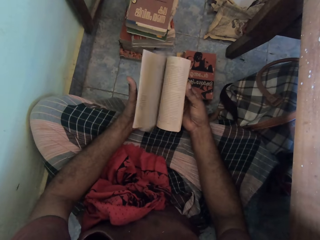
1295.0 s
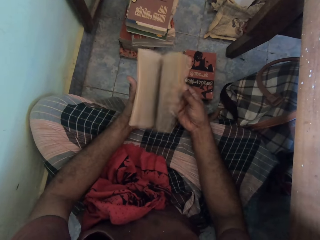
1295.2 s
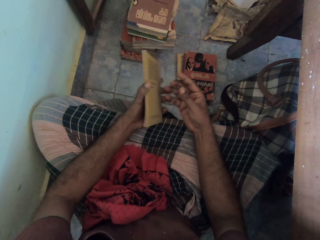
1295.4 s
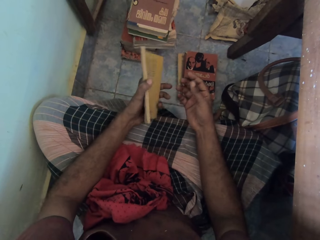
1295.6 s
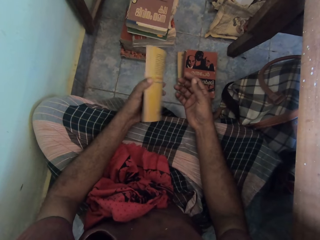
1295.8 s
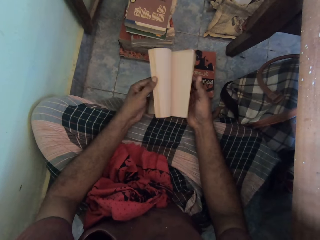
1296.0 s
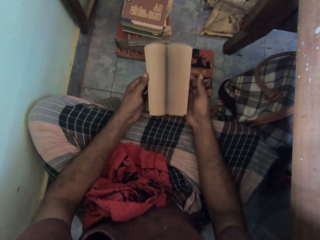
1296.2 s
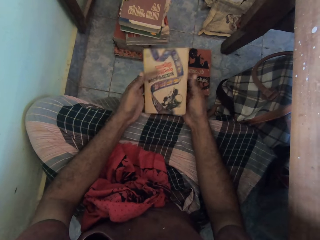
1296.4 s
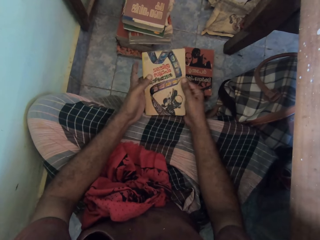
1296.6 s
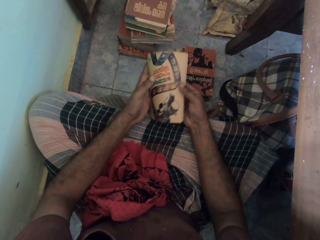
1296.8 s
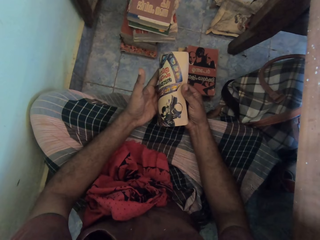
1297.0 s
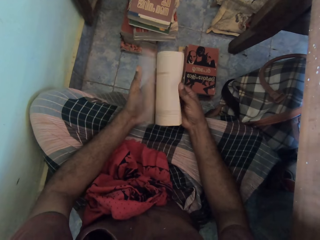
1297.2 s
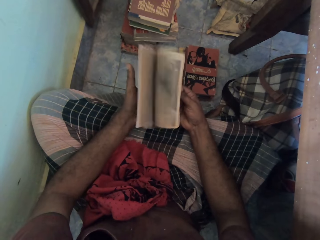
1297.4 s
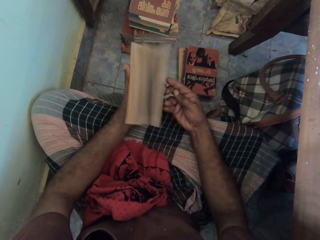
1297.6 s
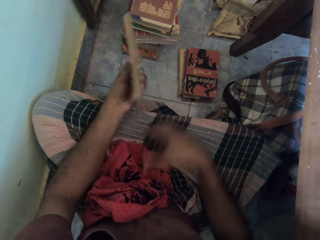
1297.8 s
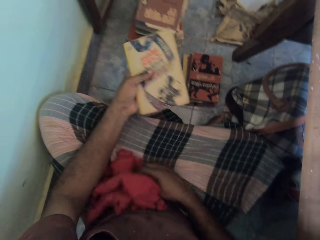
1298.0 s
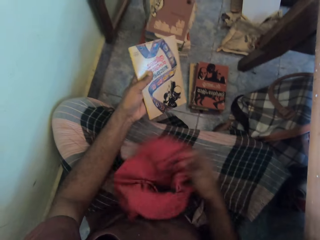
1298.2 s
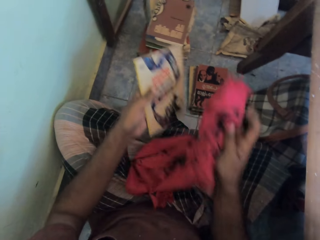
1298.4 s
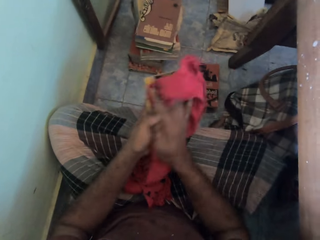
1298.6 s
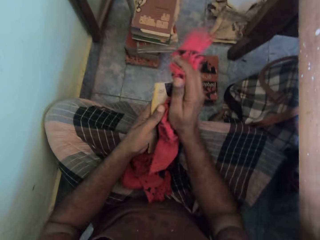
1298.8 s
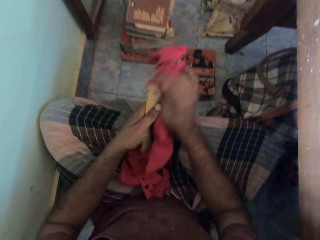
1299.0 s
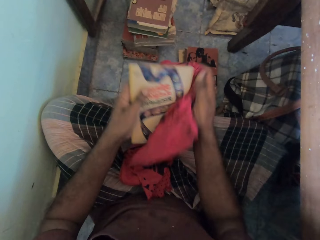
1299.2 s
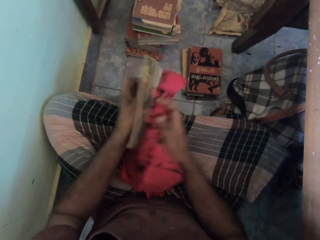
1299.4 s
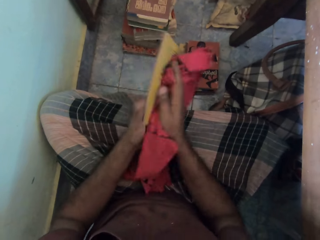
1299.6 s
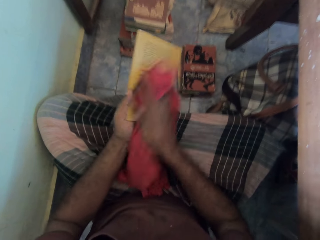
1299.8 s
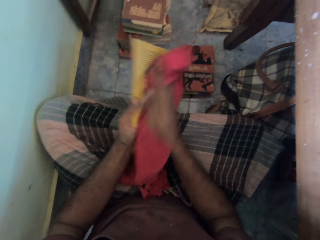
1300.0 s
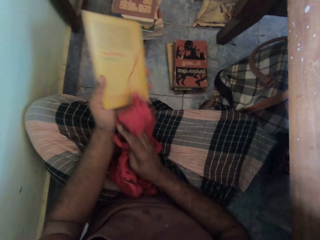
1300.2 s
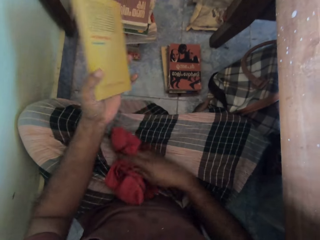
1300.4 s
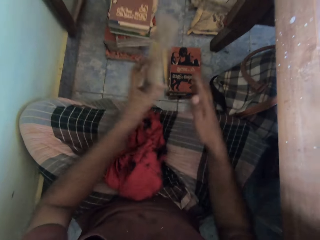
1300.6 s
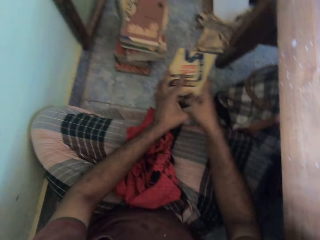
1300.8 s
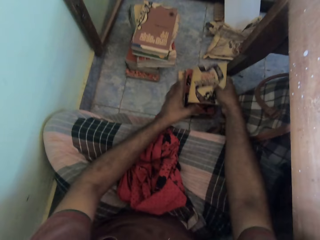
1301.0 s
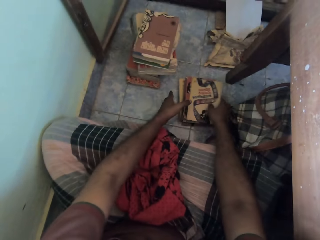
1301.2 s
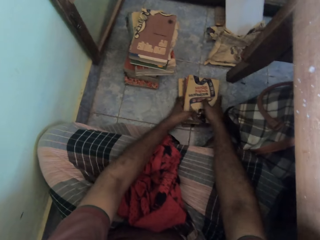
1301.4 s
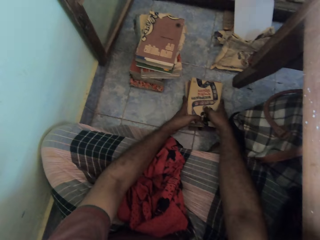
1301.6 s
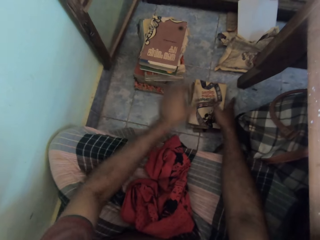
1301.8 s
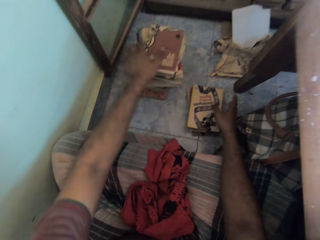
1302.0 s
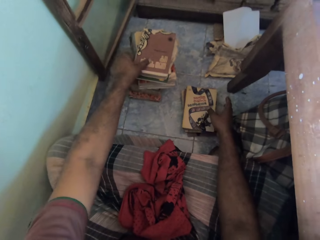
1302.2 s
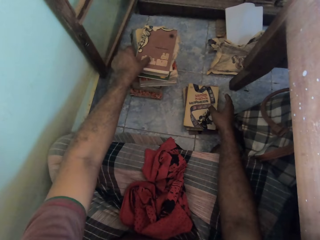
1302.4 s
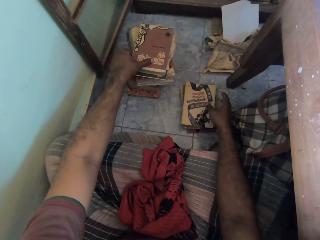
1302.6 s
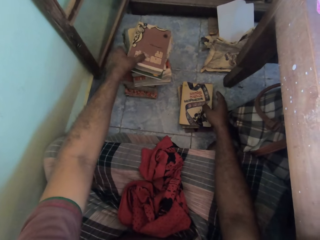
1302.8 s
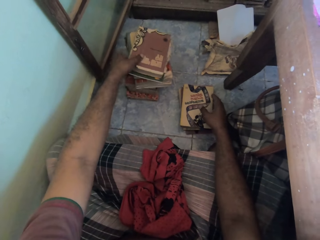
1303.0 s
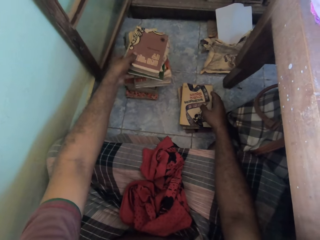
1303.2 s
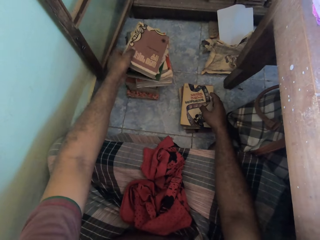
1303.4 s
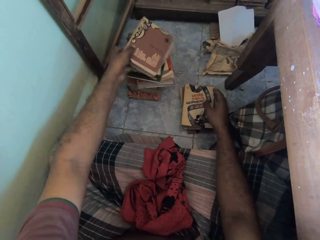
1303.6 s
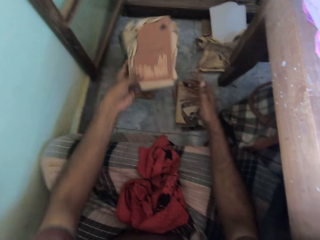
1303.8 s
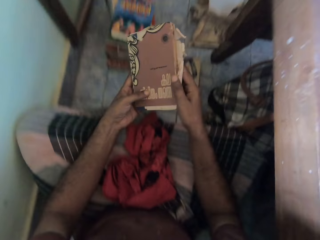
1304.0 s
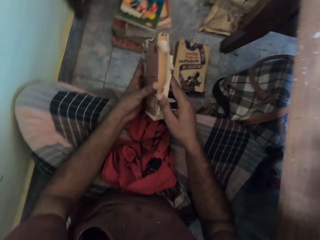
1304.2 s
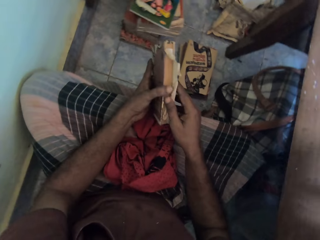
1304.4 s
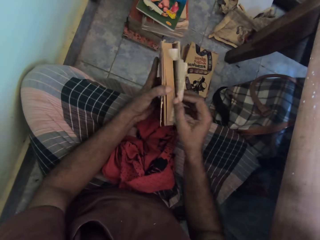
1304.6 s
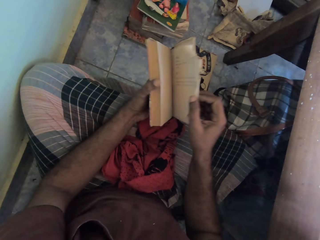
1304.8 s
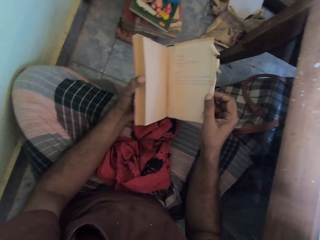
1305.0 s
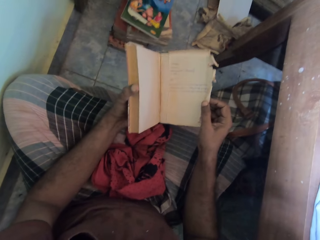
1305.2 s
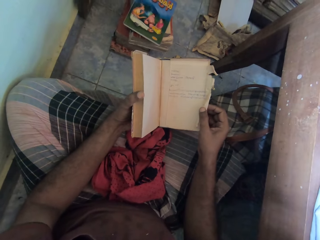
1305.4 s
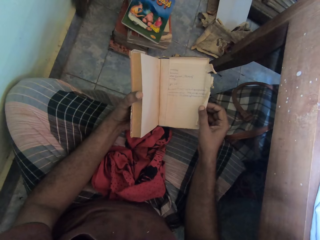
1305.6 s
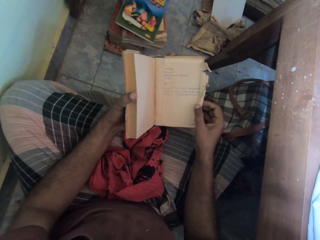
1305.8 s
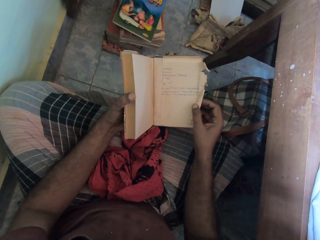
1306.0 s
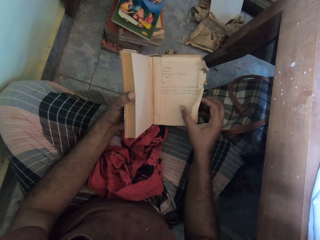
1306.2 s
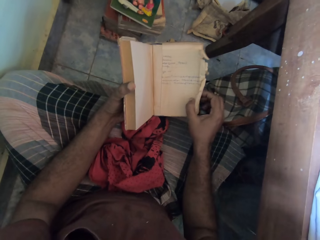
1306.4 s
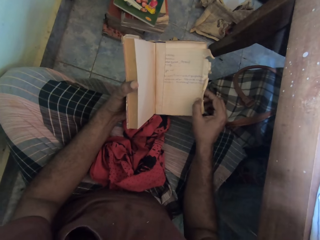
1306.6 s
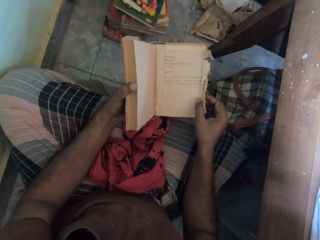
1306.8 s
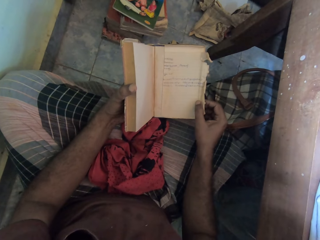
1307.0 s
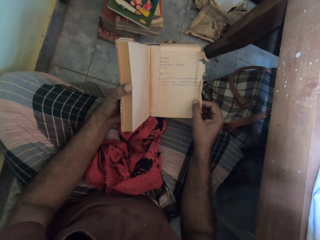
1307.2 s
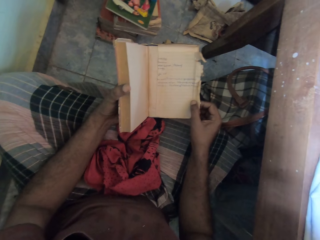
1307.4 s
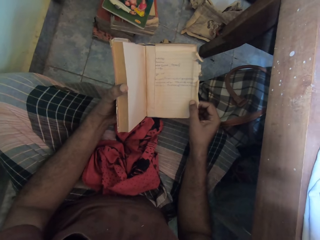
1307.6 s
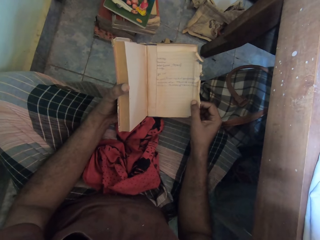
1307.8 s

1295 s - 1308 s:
The camera wearer picks the cloth from his legs with his right hand. He dusts the book in his left hand with the cloth in his right hand. He places the cloth on his legs with his right hand. He drops the book. He places the book on the ground, on other books, with his right hand. He picks books from the stack of books with his left hand. He opens the book with his right hand. He reads the paper.

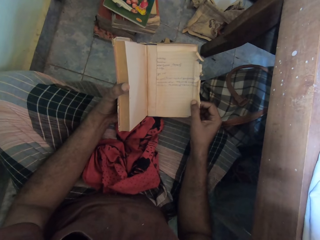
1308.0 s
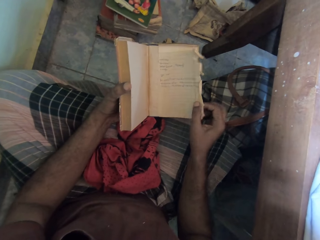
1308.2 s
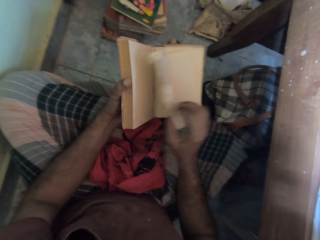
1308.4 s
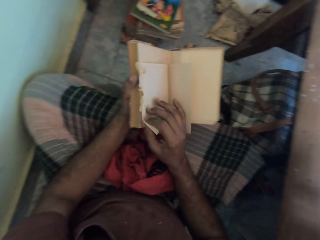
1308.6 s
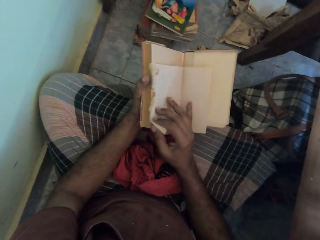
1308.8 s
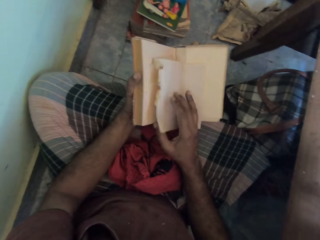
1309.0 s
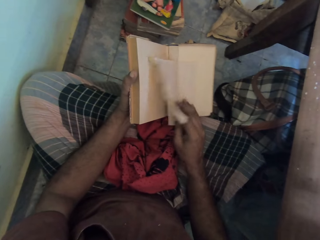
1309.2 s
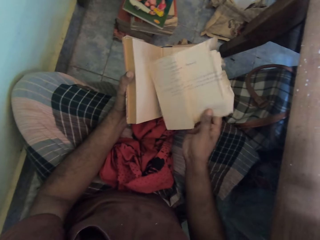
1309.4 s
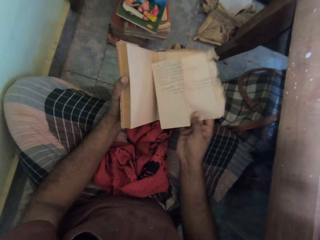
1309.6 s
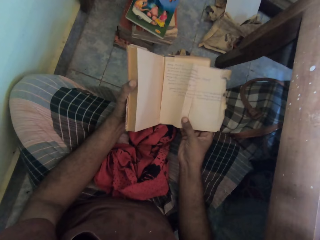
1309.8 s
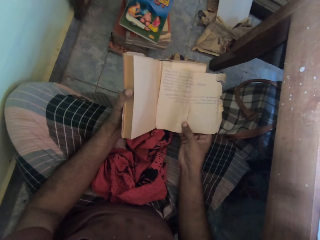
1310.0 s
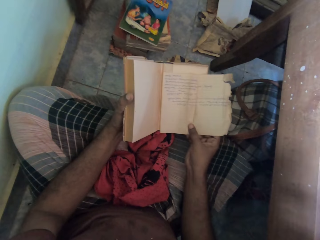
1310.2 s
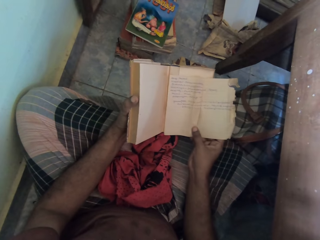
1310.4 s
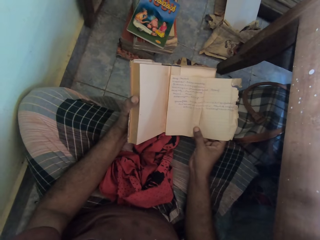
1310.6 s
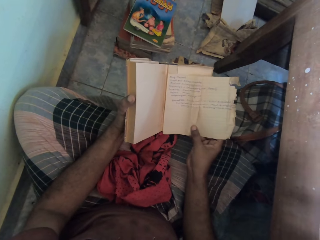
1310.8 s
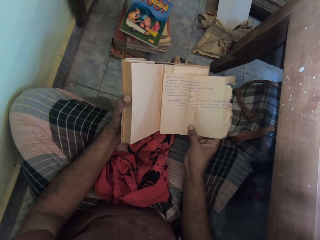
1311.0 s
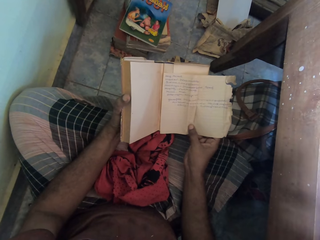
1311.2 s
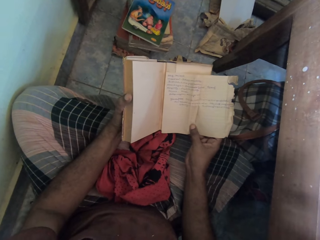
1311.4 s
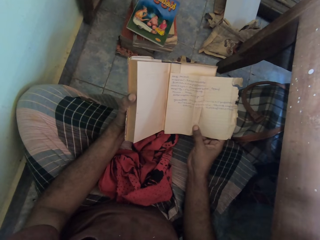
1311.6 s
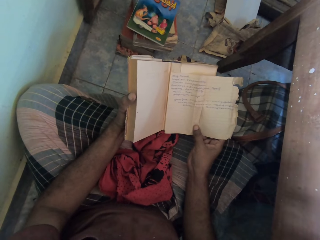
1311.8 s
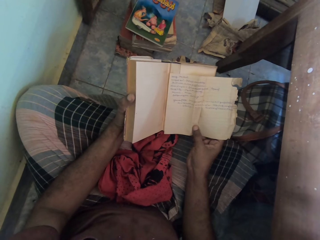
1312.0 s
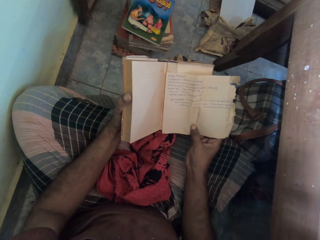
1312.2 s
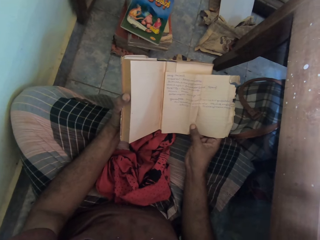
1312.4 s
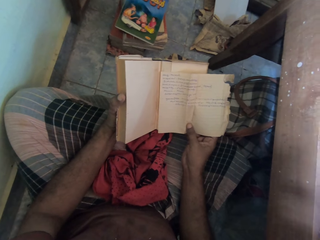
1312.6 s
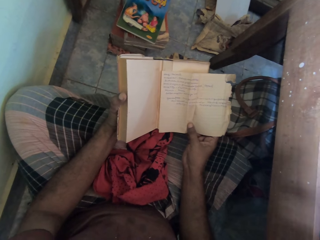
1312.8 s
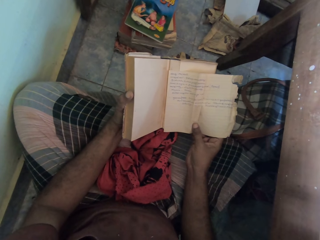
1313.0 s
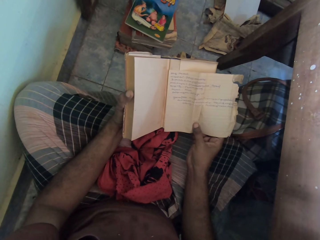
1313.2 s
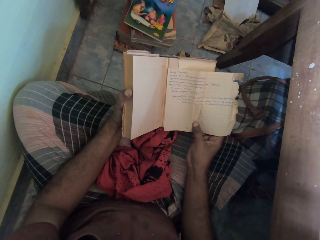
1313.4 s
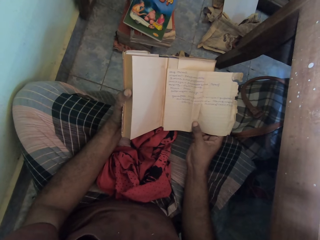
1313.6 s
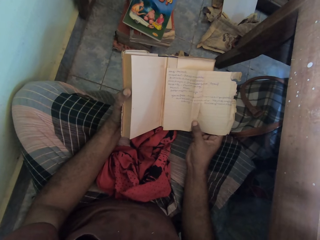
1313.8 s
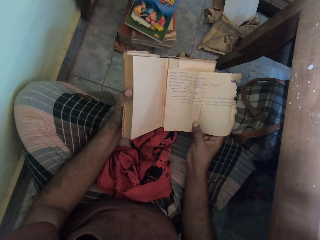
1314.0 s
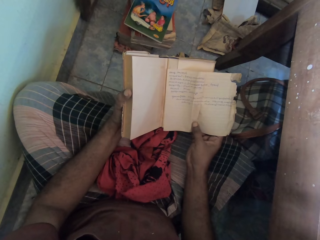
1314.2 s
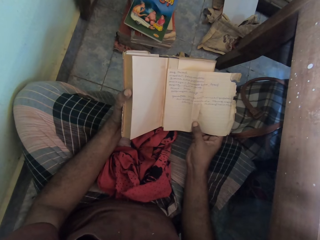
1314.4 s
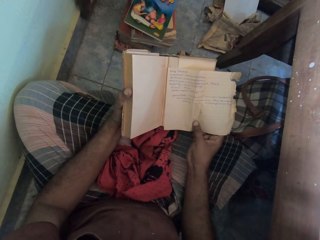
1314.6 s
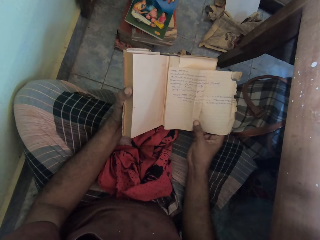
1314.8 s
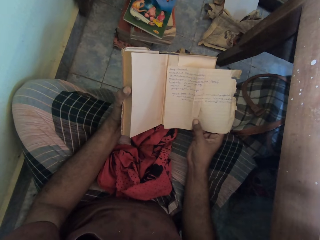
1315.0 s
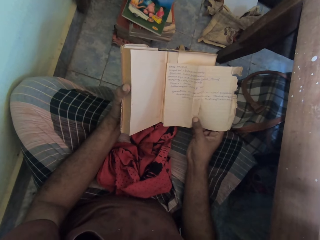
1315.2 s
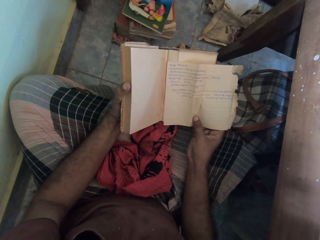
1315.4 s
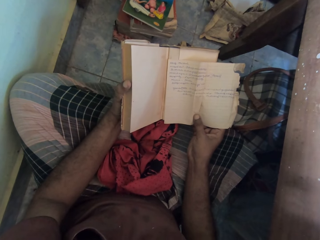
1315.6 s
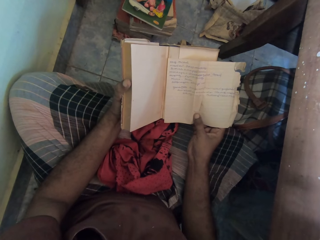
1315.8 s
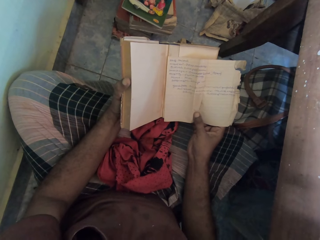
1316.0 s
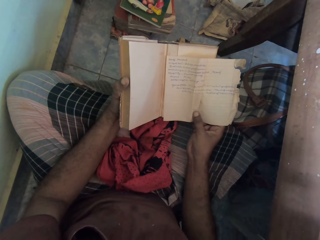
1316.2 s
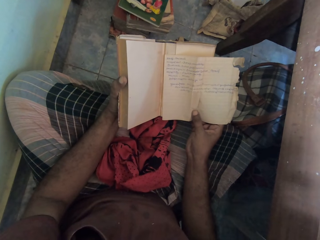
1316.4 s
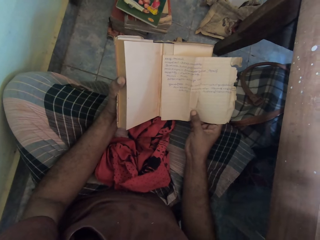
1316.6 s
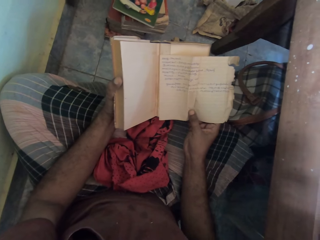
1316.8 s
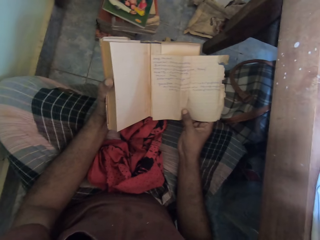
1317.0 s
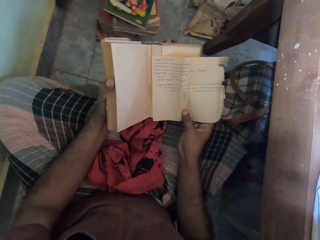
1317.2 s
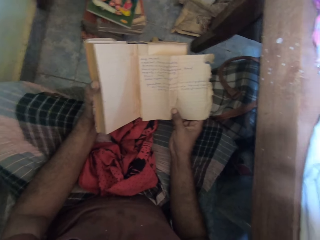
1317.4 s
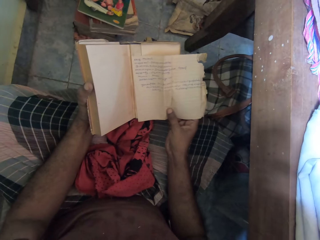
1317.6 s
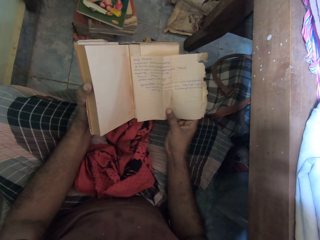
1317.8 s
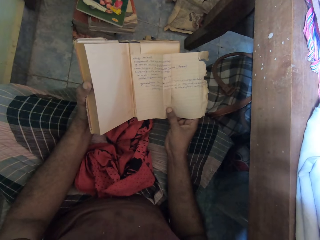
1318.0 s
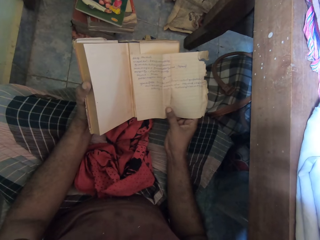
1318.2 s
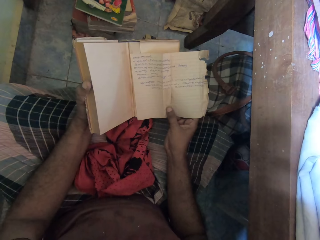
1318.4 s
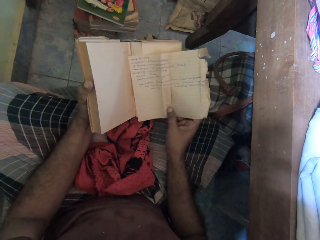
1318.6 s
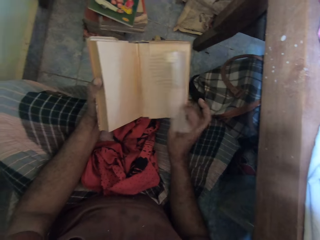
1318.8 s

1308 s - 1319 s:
The camera wearer flips a paper in the book with his right hand. He reads the paper.
